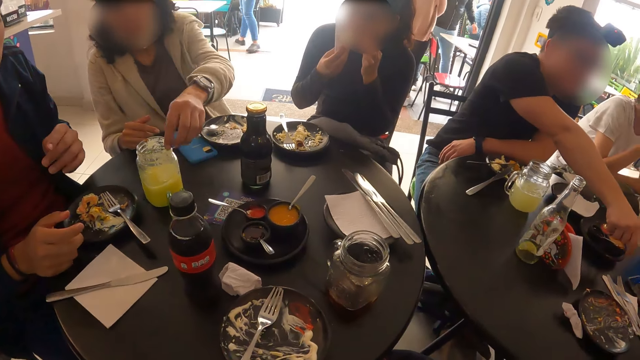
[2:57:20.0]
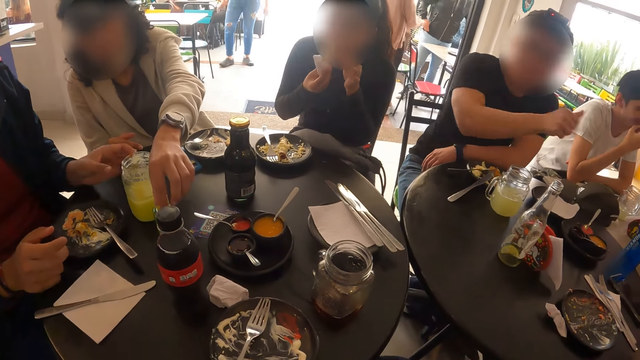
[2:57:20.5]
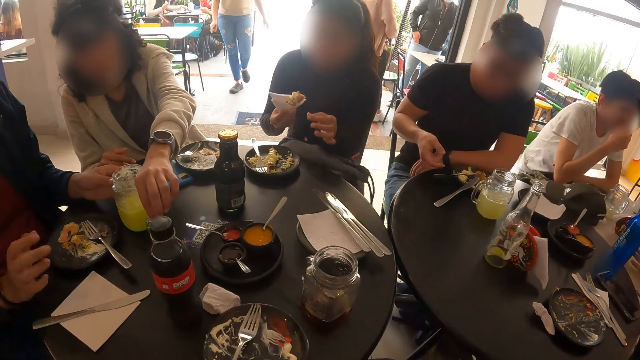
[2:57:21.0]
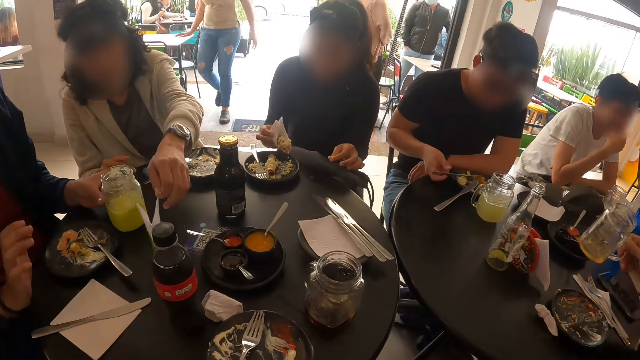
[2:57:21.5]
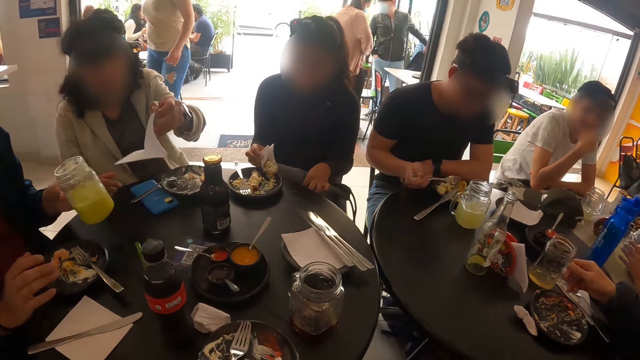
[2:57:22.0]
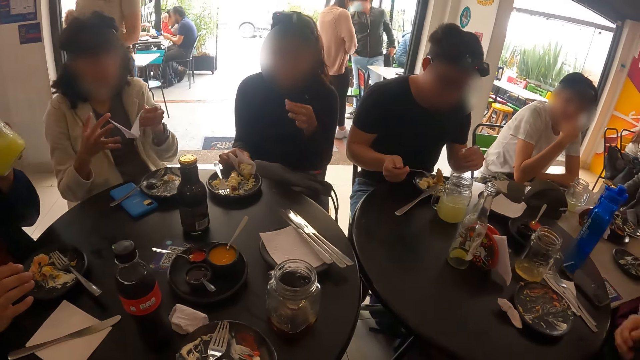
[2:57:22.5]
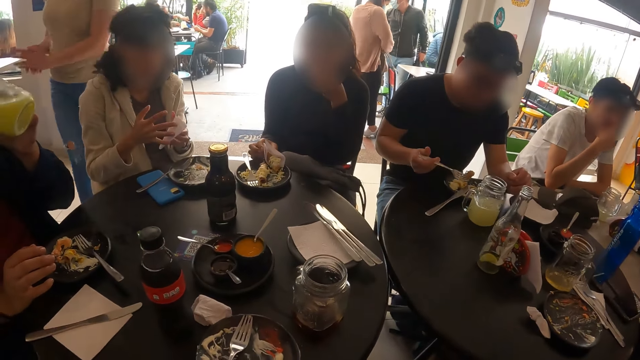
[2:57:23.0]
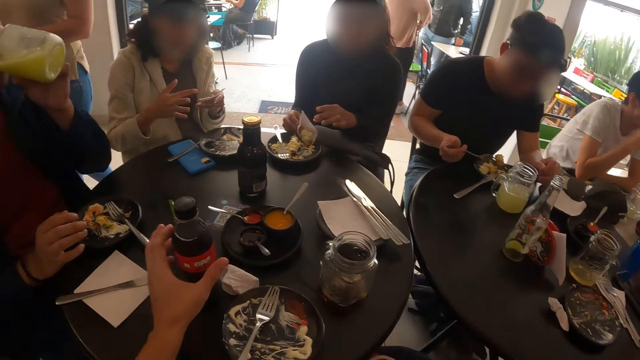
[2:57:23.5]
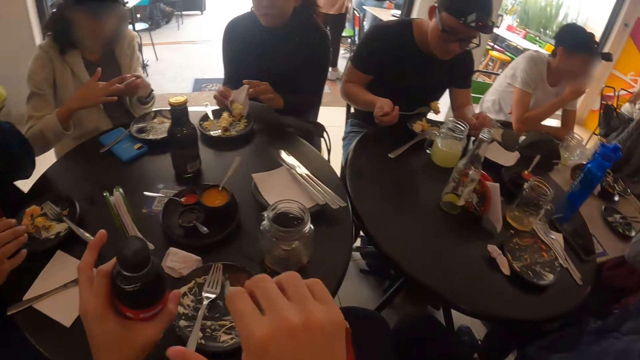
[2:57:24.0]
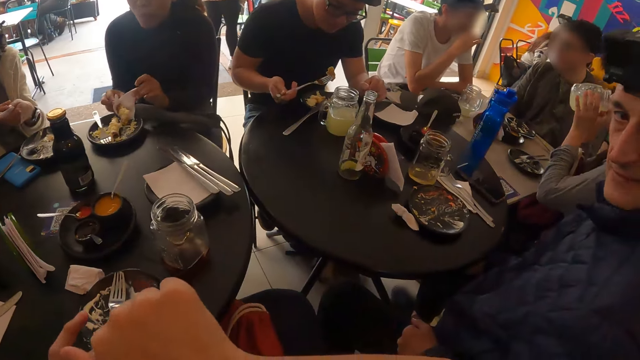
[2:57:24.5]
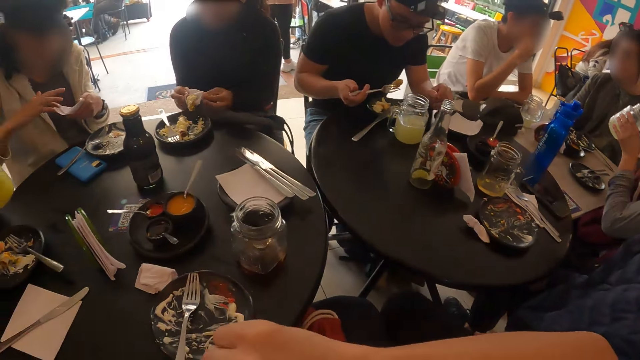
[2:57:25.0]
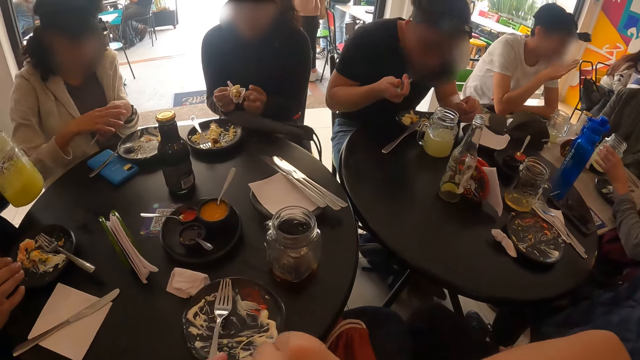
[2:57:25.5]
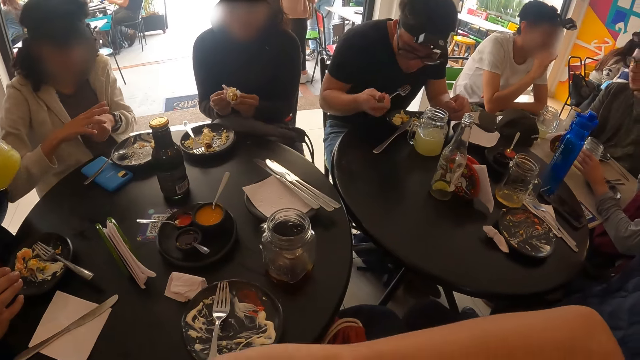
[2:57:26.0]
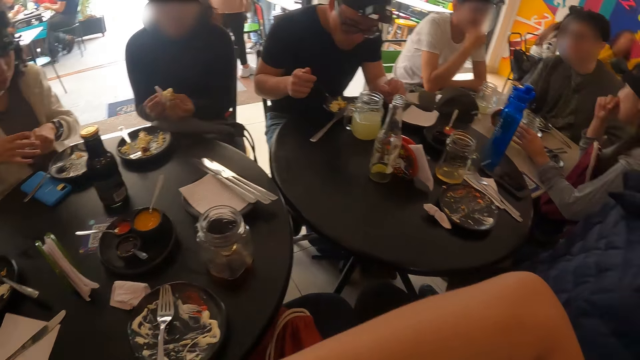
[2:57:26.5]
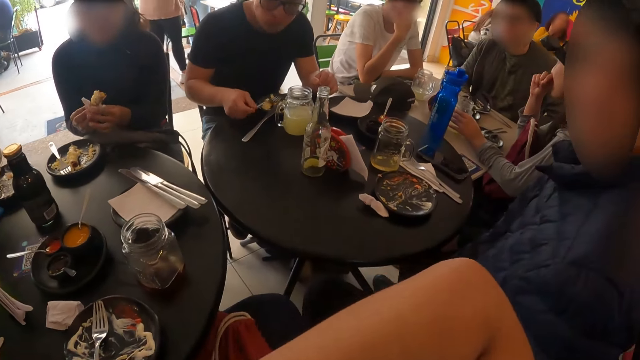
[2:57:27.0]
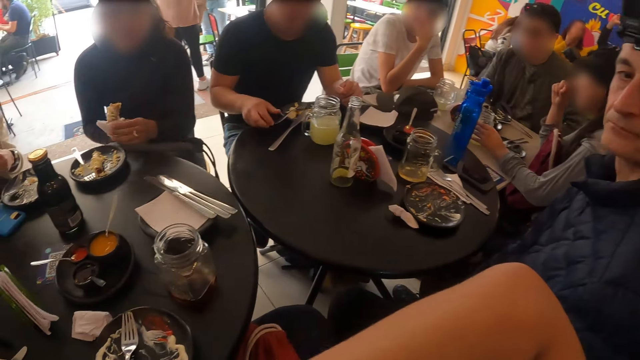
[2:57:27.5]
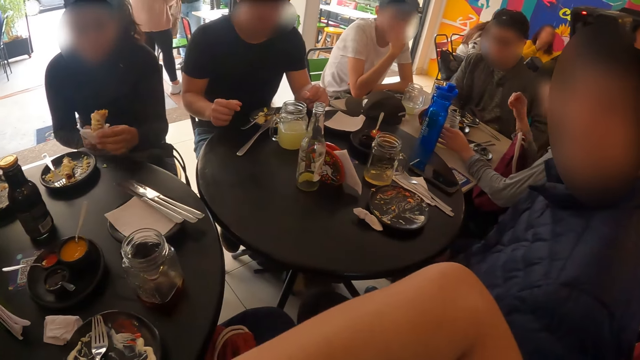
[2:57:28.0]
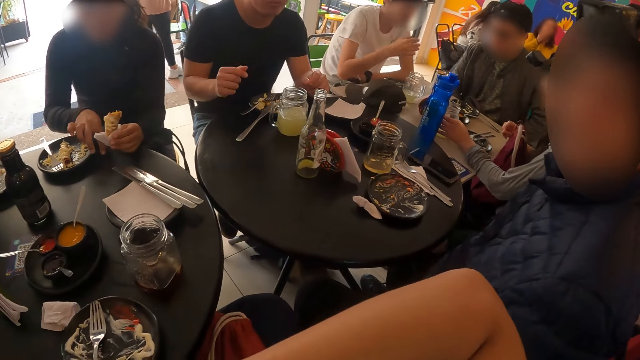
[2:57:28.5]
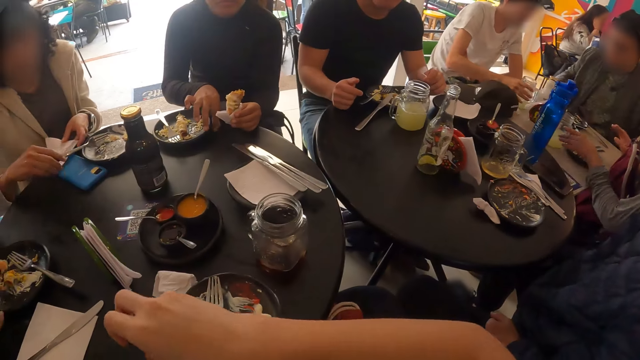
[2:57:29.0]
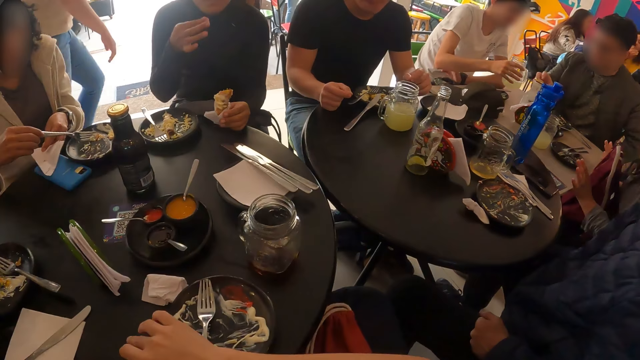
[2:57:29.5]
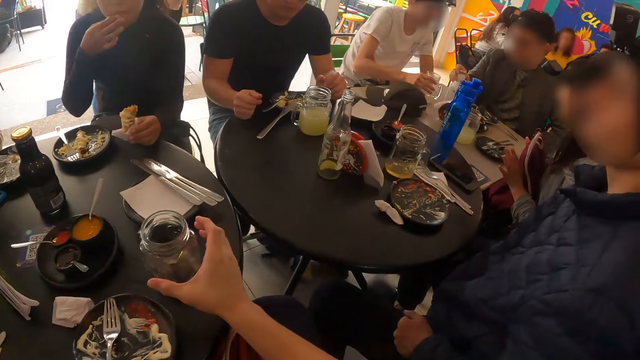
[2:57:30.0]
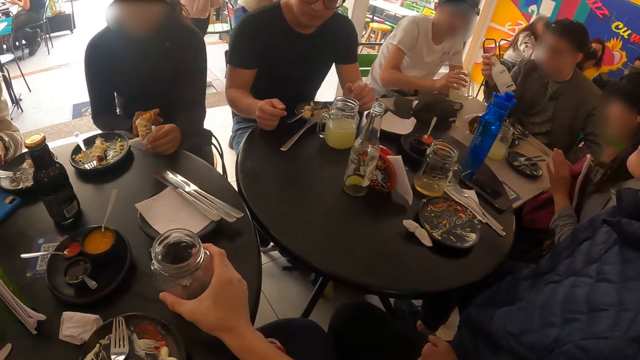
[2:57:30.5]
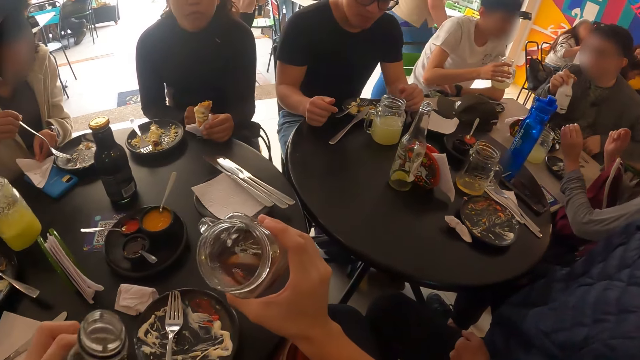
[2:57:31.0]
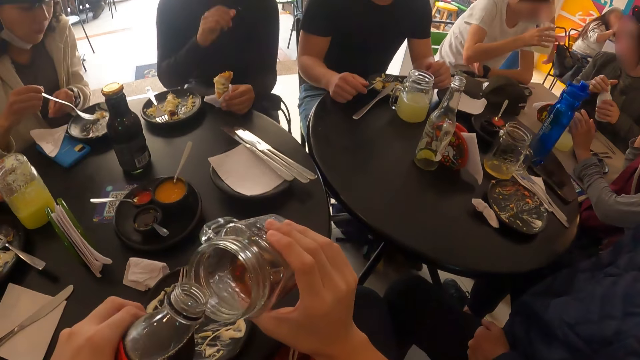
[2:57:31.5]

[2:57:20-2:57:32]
A woman picks a serviette tissue from the napkin holder on the table with her left hand. A man picks the jar of lemonade on the table with his left hand. Another man picks the fork from the plate on the table with his right hand. Another woman places the fish wrapped in the serviette tissue in her right hand on the plate on the table. A third man places the jar of lemonade in his right hand on the table. A third woman picks a jar of lemonade from the table with her left hand. The first man drinks from the jar of lemonade in his left hand. The camera wearer picks the bottle of soda from the table with her left hand. The first woman cleans her right hand with the serviette tissue in her left hand. The third woman drinks from the jar of lemonade in her left hand. The camera wearer opens the bottle of soda in her left hand with her right hand. The second woman picks the serviette tissue wrapped fish from the plate on the table with her hands. The second man eats the fish on the fork in his right hand. The third woman places the jar of lemonade in her left hand on the table. The second man drops the fork in his right hand on the plate on the table. The camera wearer swings her hand. The second woman picks a piece of fish from the table with her right hand. A fourth man picks a jar of lemonade from the table with his right hand. The first woman picks the fork from the plate on the table with her right hand and places the serviette tissue in her left hand on the table. A fifth man picks a bottle from the table with his right hand. The camera wearer picks the cup or mug from the table with her right hand.

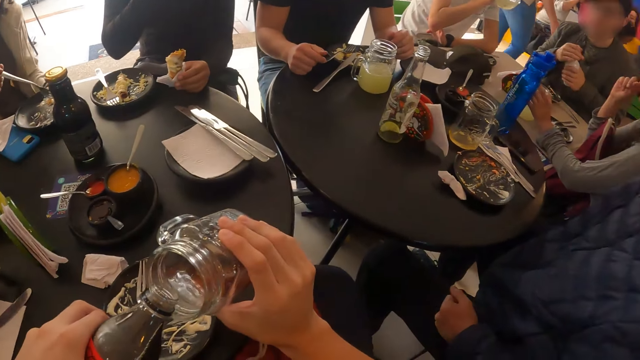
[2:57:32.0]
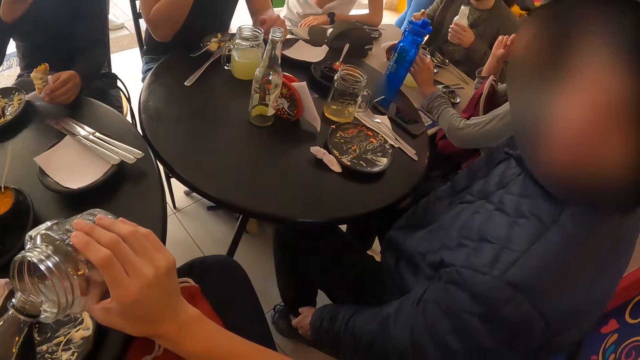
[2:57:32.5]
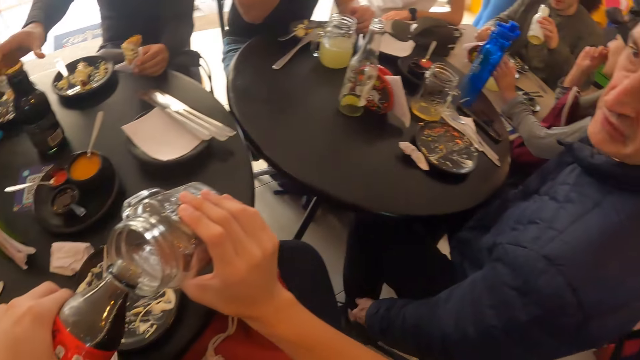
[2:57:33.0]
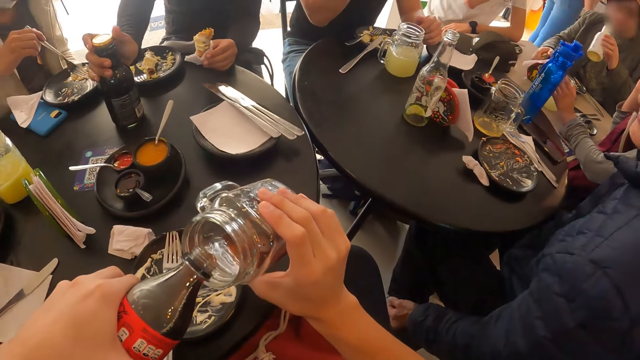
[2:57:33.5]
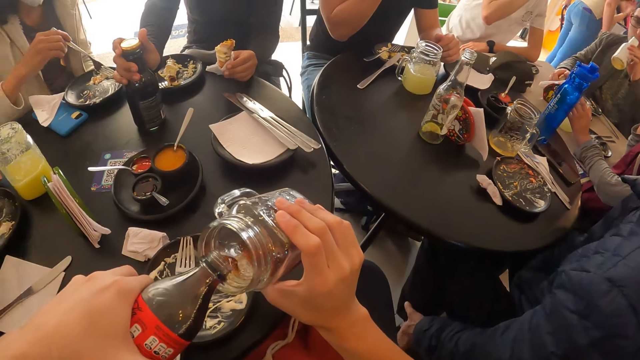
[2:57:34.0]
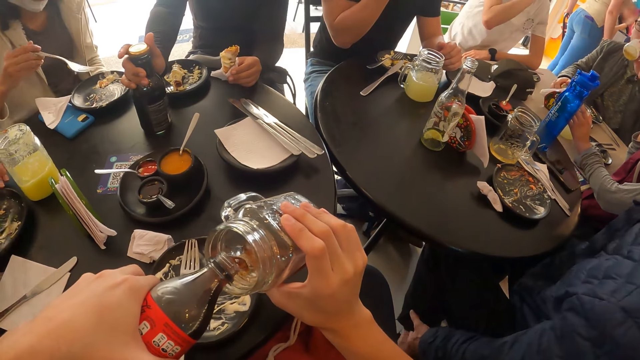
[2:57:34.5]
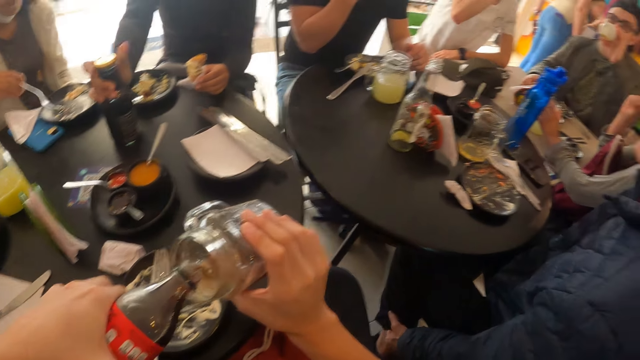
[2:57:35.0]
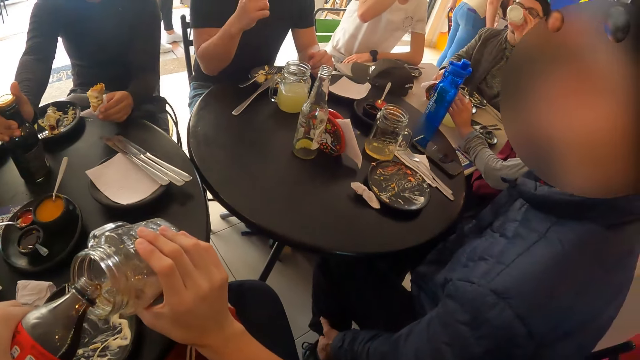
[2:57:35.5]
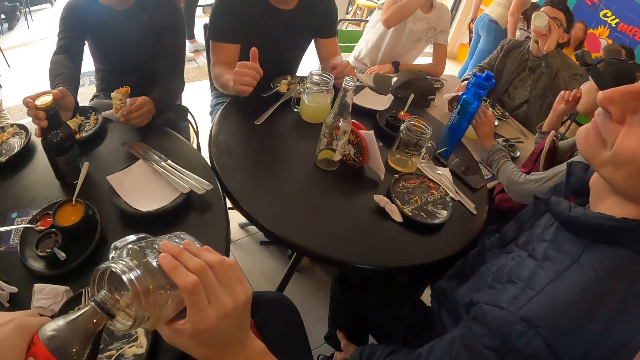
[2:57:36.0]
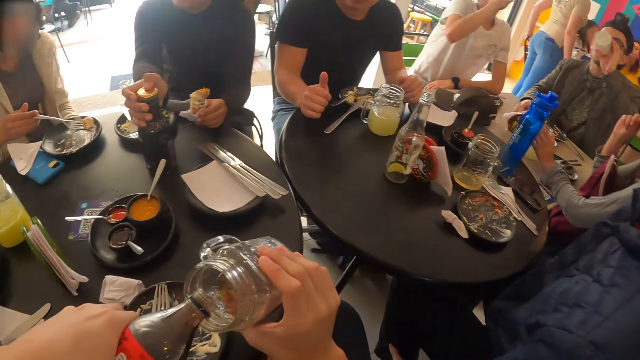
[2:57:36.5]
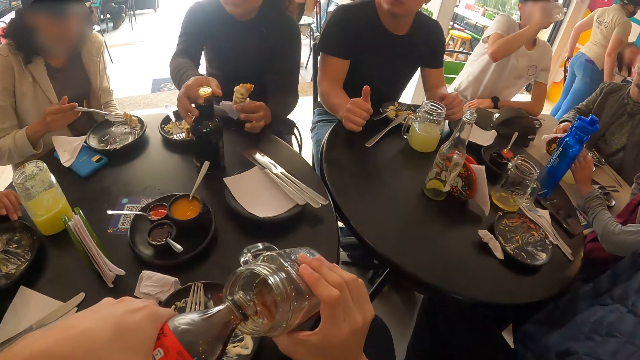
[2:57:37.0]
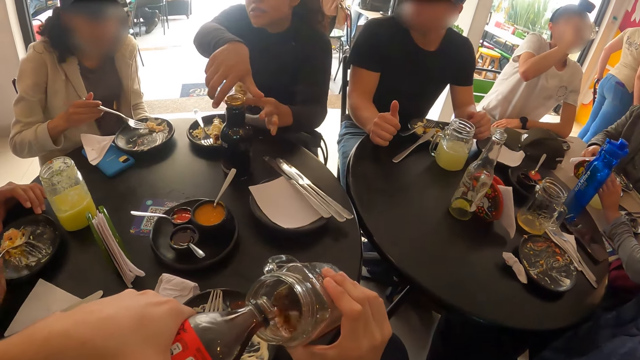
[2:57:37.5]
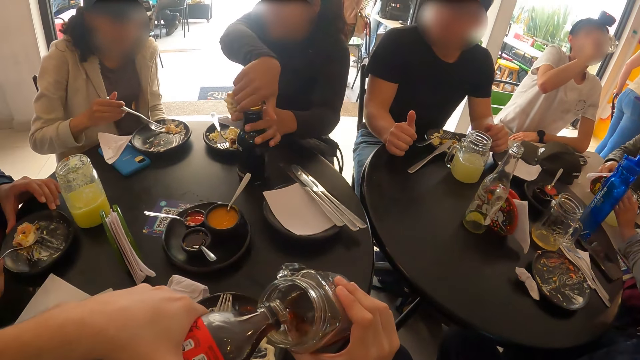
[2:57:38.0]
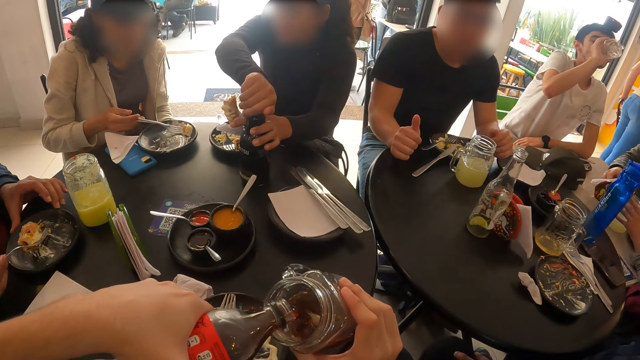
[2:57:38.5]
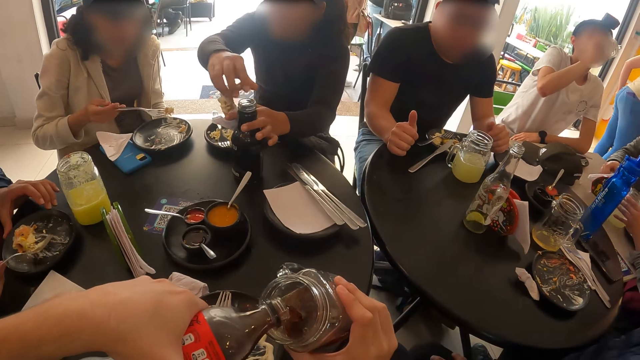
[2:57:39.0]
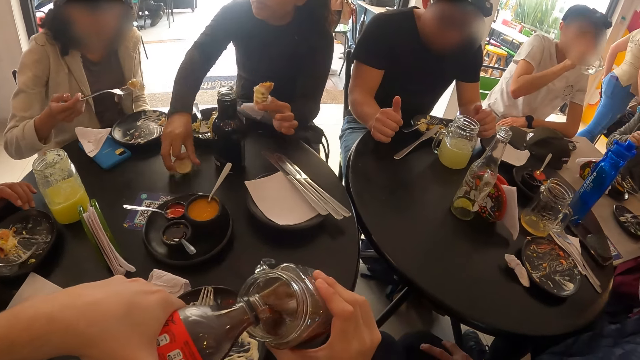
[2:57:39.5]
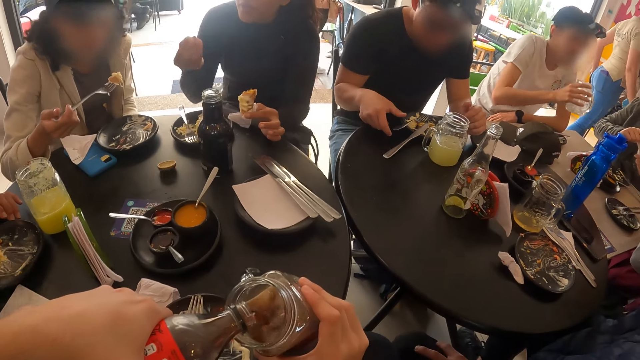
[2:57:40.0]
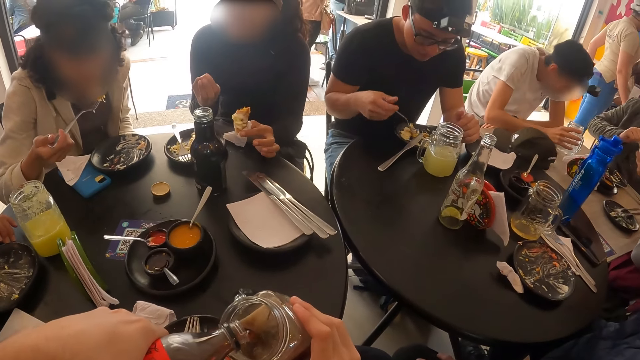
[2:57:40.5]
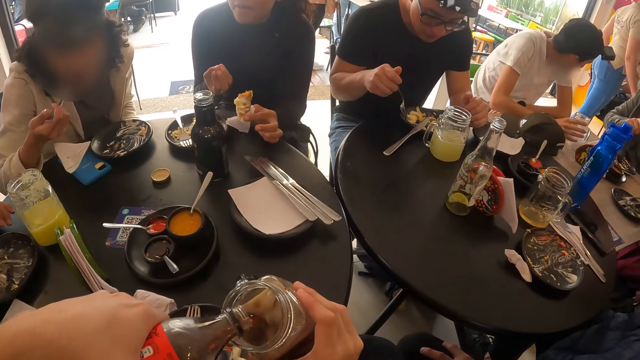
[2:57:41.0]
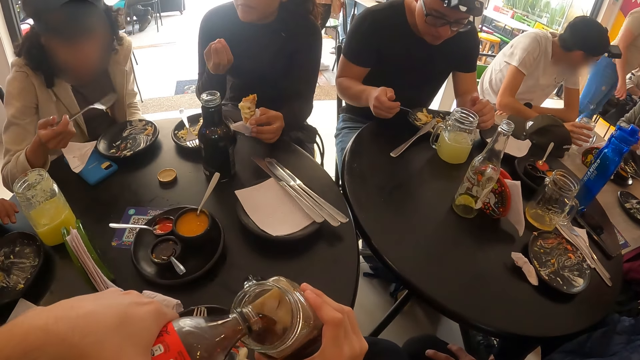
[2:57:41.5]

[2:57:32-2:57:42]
The camera wearer pours the soda in her left hand in the cup or mug in her right hand. A man drinks from the jar of lemonade in his right hand. The camera wearer holds the mug and a bottle. A woman moves the bottle on the table with her right hand. Another woman gathers the salad in the plate on the table with the fork in her right hand and scoops salad from the plate on the table with the fork in her right hand. Another man gathers the salad in the plate on the table with the fork in his right hand. The first woman holds the bottle on the table with her left hand and opens the cork of the bottle on the table with her right hand. The second woman places the cork of the bottle in her right hand on the table. A third man picks the fork on the plate on the table with his right hand. The second woman eats the salad on the fork in her right hand. The first man places the jar of lemonade in his right hand on the table. The third man scoops salad from the plate on the table with the fork in his right hand.
